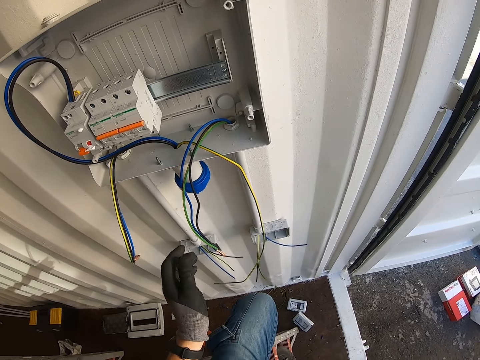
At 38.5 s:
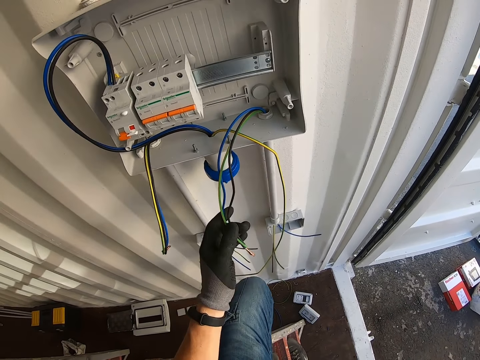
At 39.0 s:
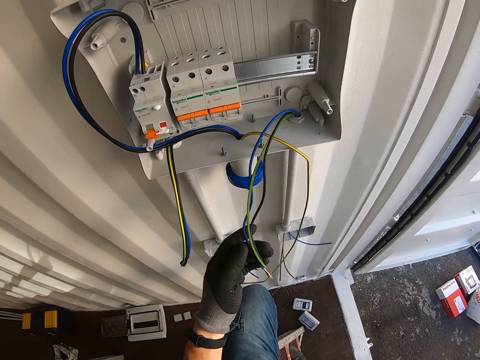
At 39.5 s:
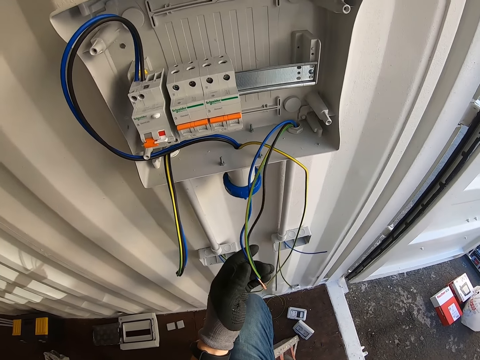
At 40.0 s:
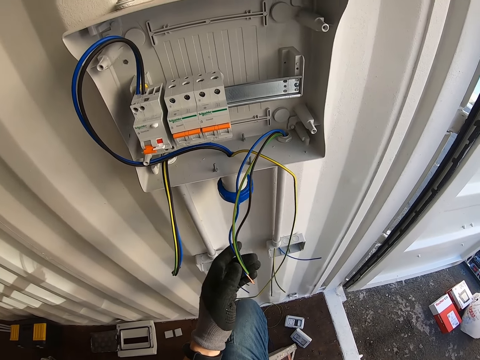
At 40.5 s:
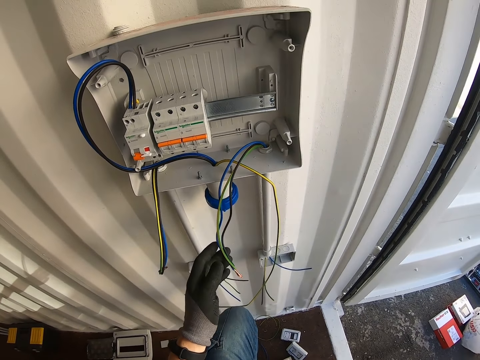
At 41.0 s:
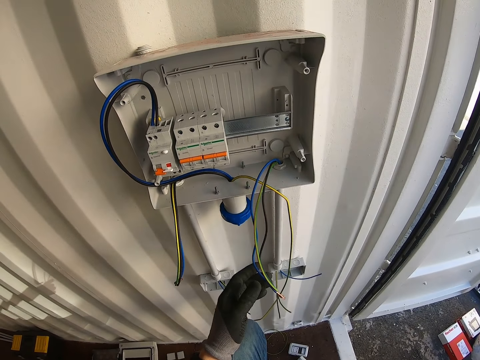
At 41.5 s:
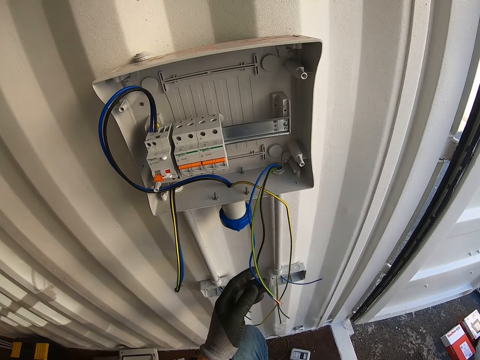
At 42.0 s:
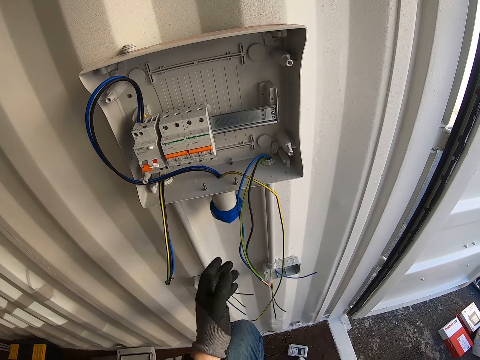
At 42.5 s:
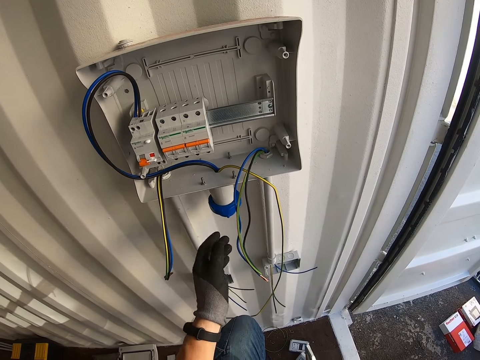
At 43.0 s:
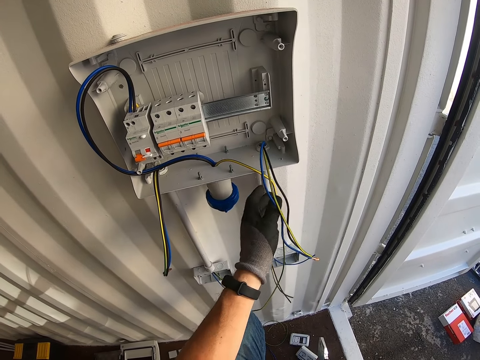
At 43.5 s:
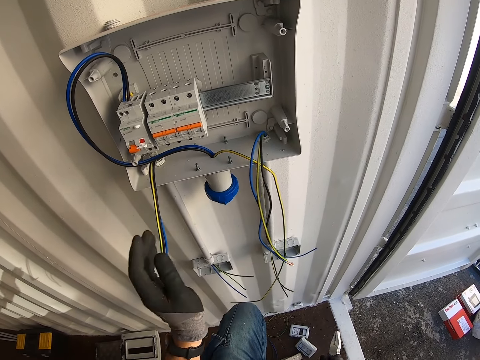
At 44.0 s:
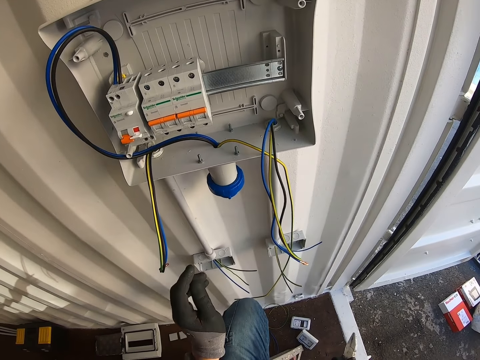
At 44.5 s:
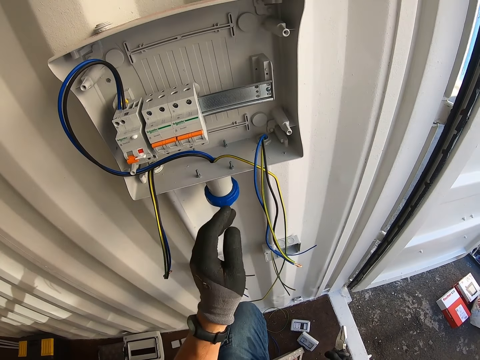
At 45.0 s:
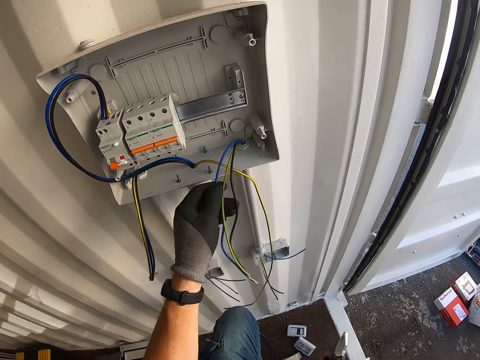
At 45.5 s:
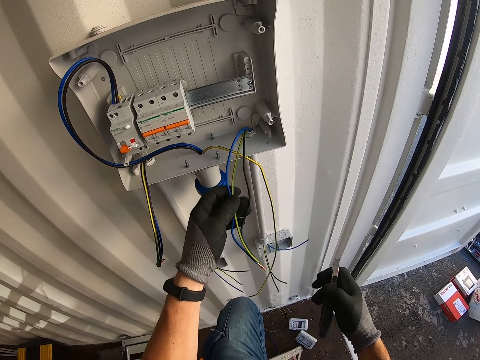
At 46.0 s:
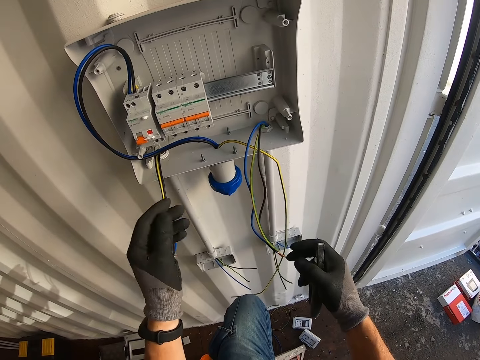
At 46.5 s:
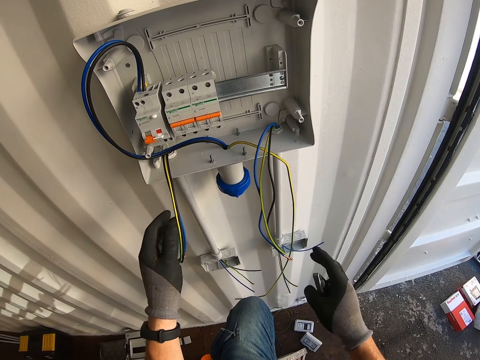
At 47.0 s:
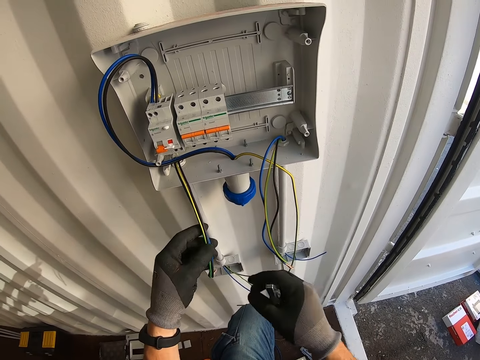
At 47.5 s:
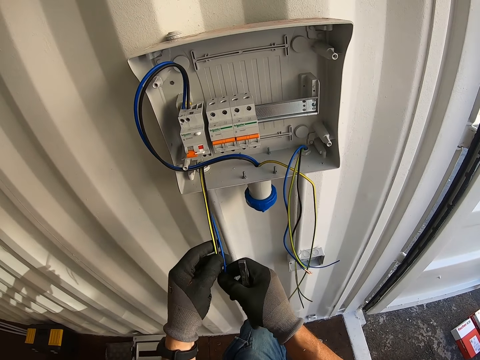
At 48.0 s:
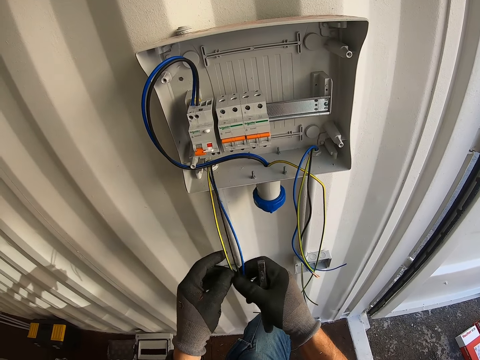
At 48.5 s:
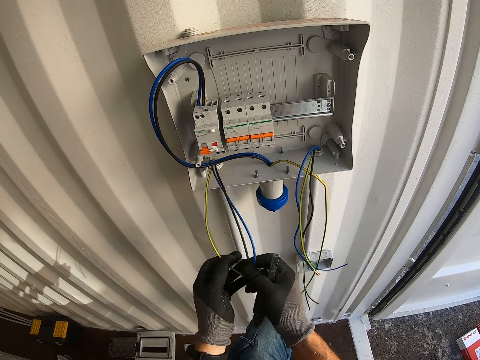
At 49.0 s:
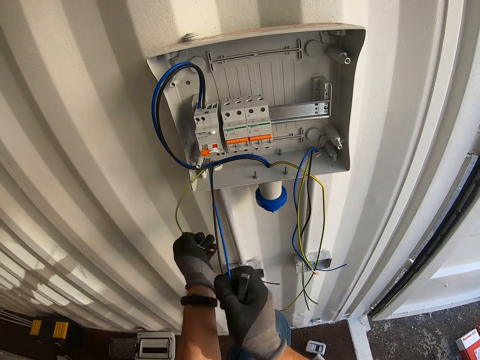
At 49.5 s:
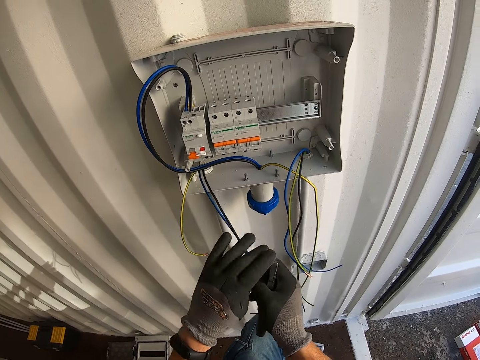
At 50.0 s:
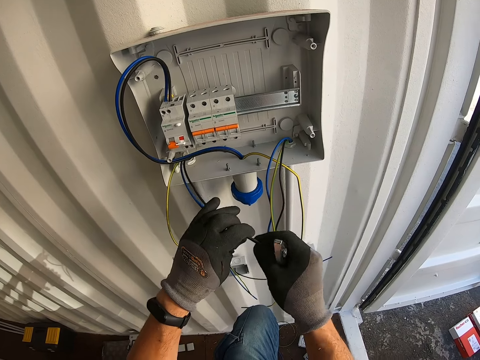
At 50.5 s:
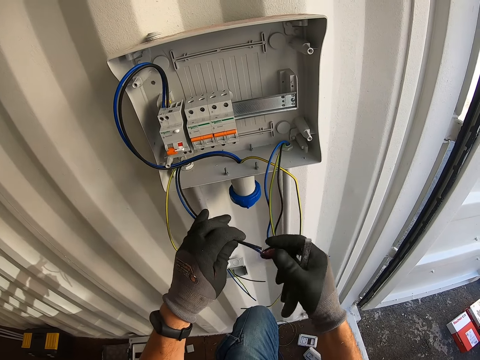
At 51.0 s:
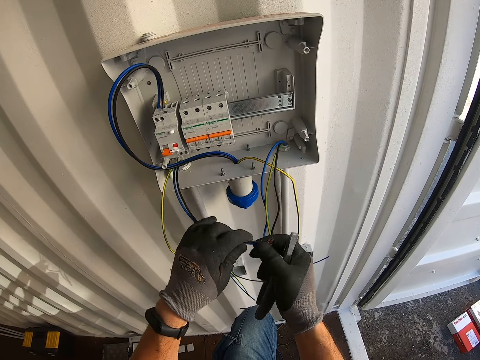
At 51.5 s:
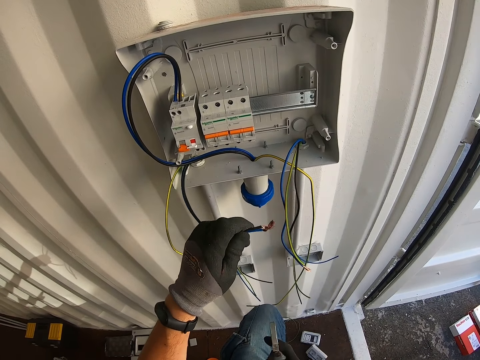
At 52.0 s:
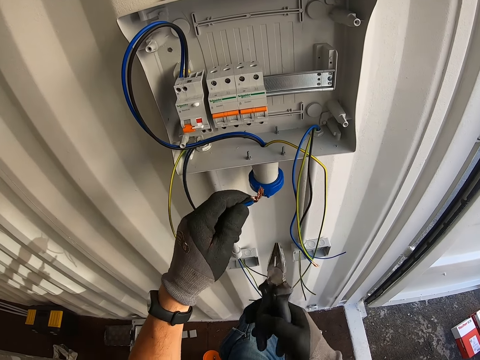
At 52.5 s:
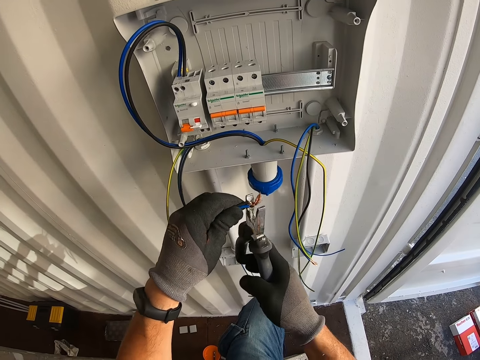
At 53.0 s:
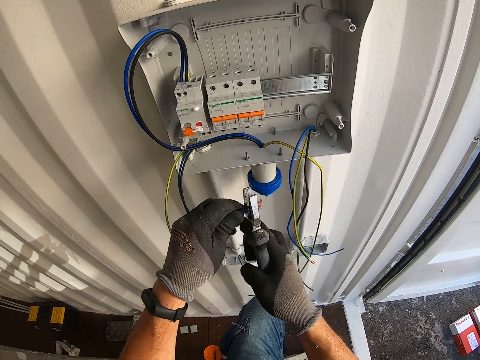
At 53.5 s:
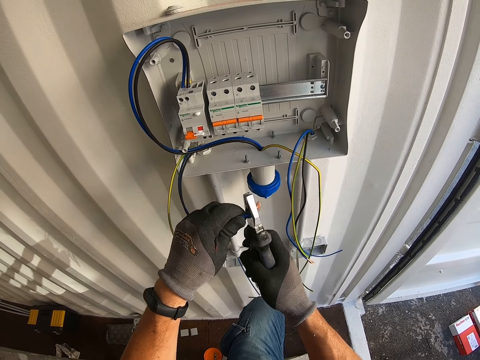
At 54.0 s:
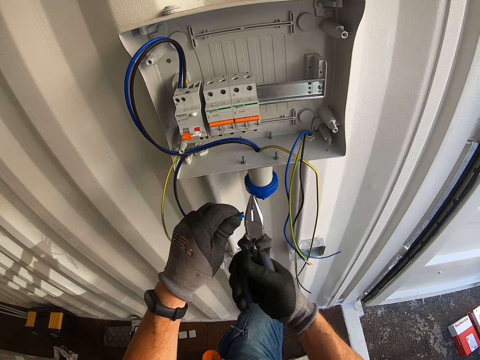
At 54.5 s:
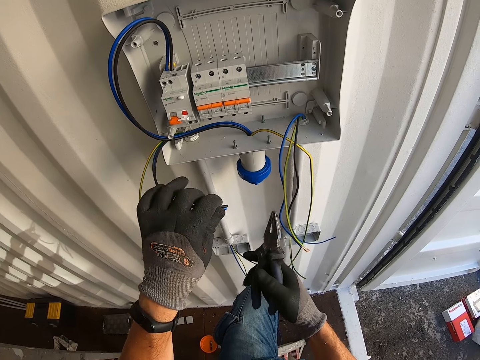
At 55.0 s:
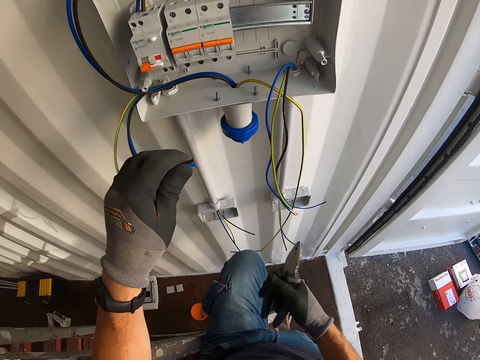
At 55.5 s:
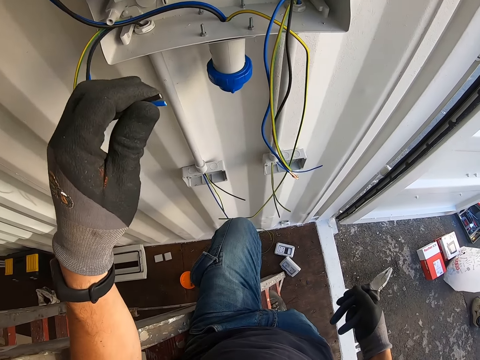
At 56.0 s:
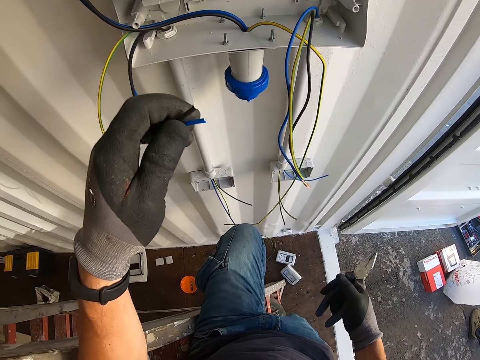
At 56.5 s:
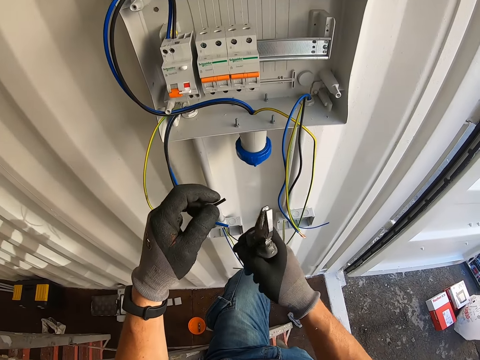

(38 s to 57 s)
The camera wearer touches the cable. They separate the wires. They cut the cable with pliers.

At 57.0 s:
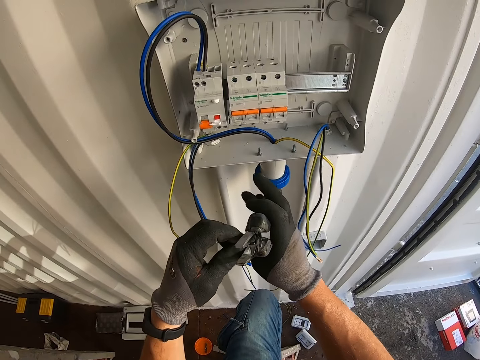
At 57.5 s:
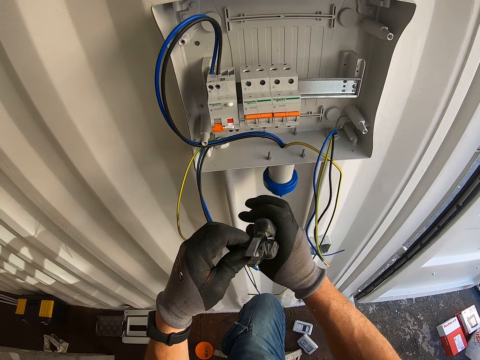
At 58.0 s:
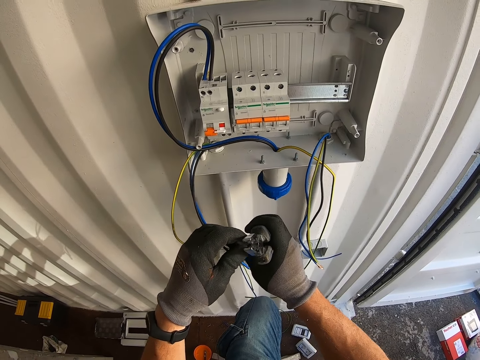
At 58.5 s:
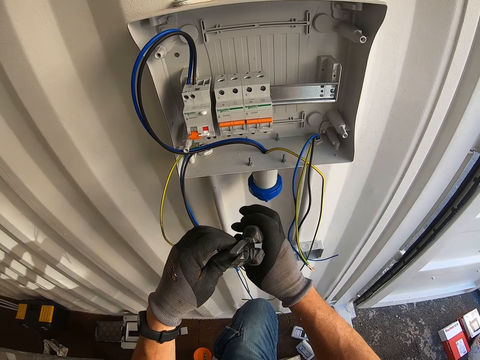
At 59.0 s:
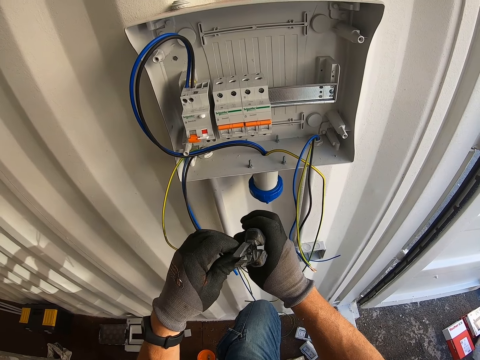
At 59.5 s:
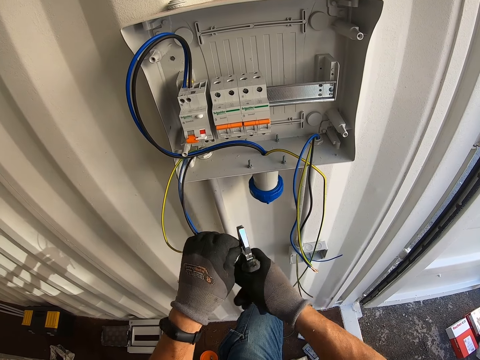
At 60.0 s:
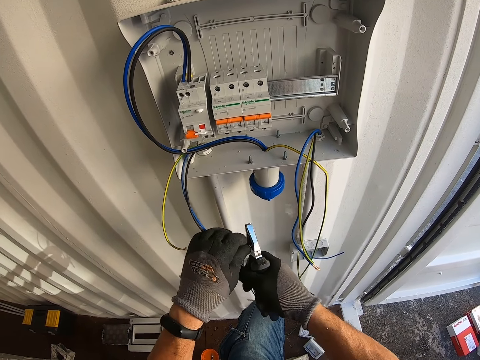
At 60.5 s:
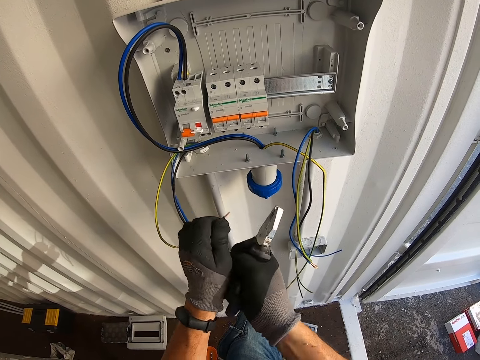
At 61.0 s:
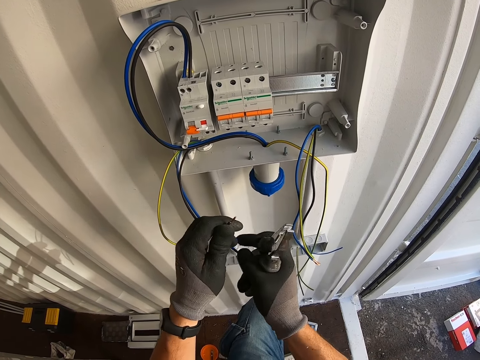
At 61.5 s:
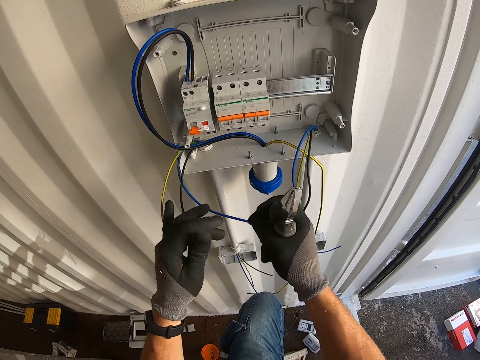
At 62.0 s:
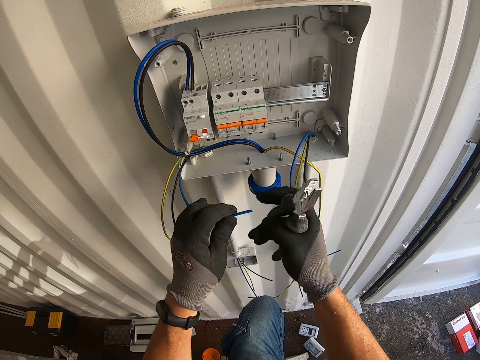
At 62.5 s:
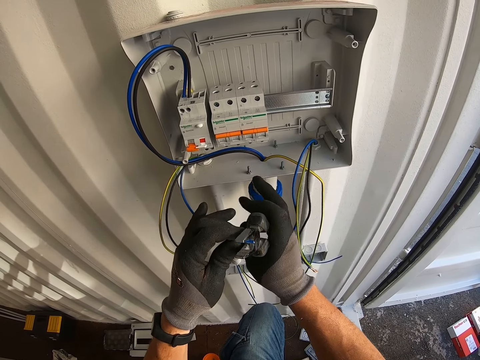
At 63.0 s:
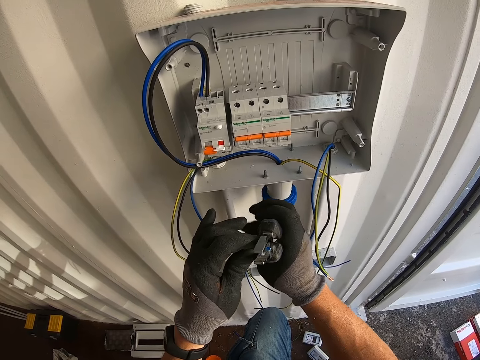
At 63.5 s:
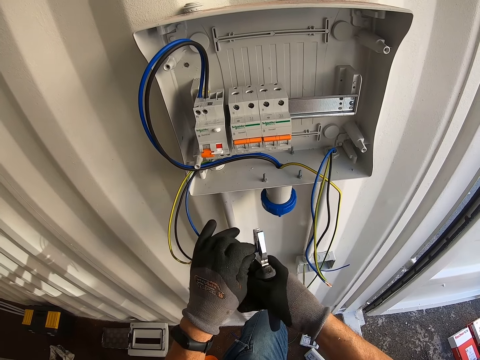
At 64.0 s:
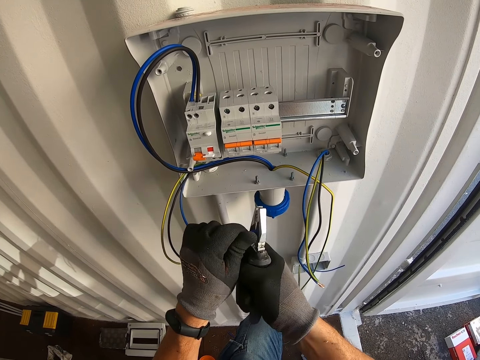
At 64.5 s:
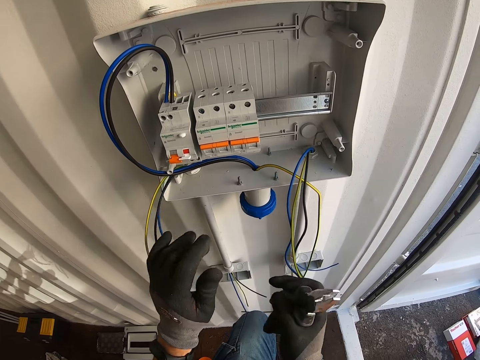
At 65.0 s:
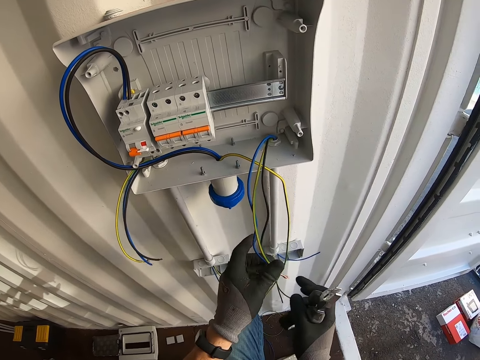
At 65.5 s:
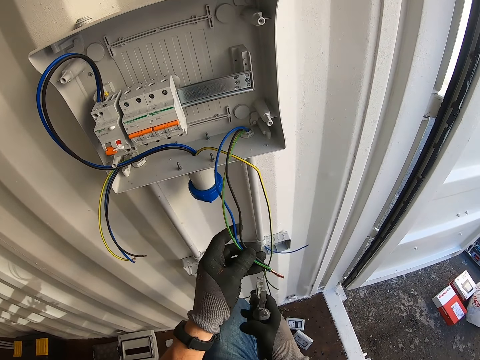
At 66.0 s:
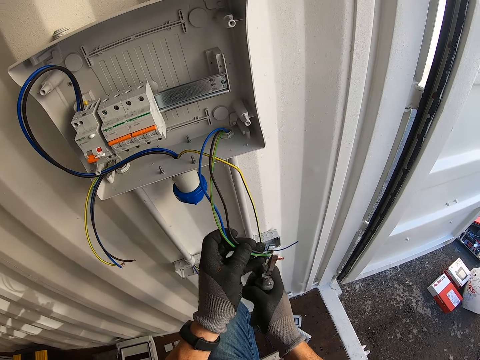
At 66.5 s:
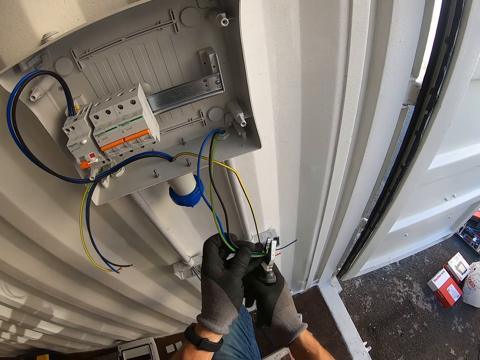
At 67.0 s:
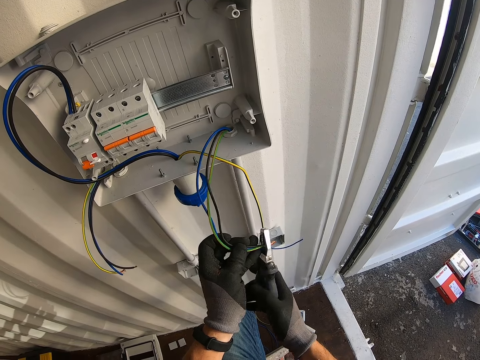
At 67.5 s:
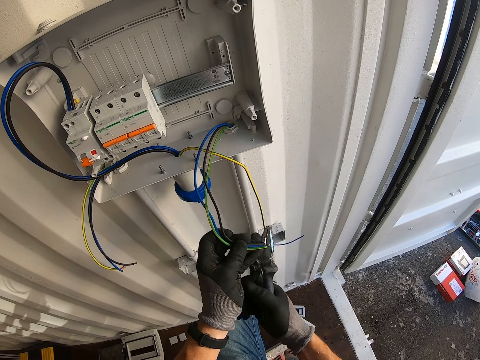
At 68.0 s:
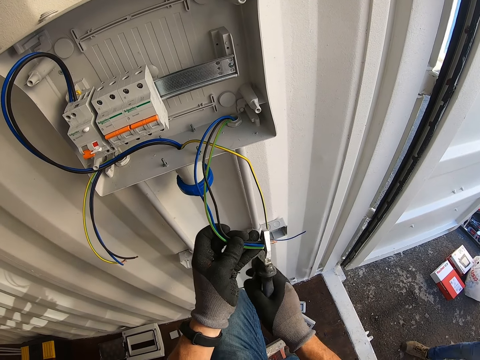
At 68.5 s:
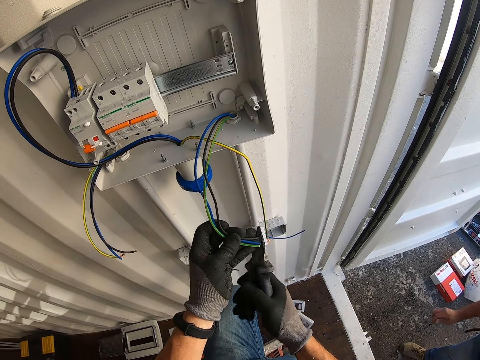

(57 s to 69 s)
The camera wearer touches the other wire. They cut the wires with the pliers.
